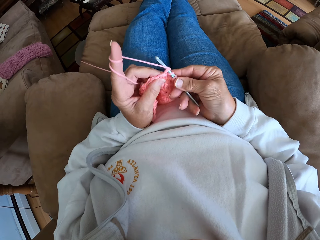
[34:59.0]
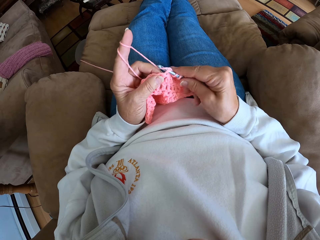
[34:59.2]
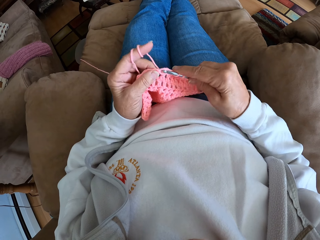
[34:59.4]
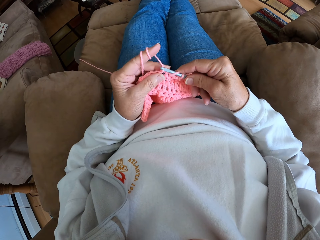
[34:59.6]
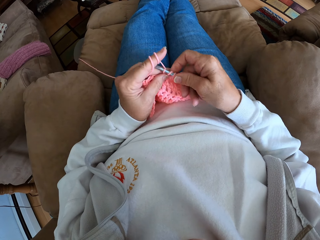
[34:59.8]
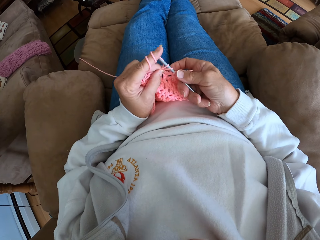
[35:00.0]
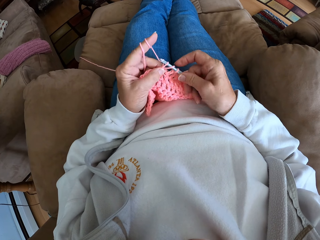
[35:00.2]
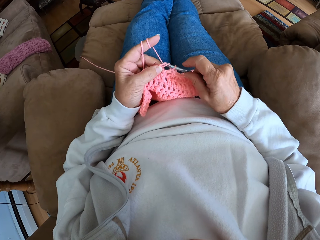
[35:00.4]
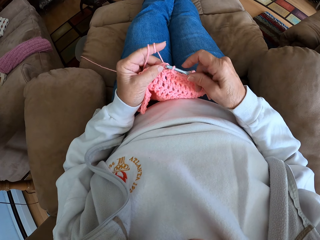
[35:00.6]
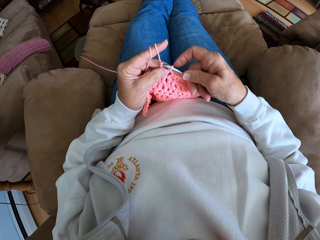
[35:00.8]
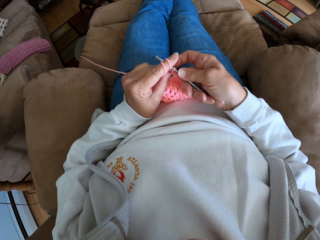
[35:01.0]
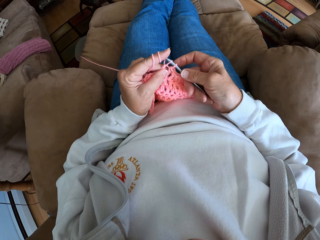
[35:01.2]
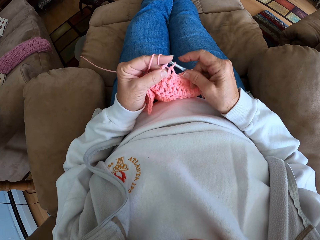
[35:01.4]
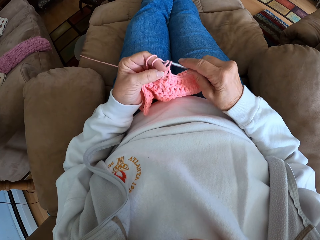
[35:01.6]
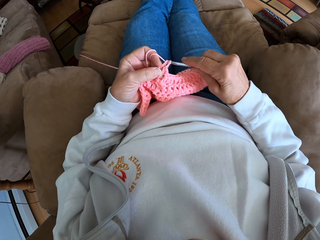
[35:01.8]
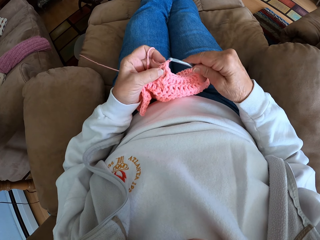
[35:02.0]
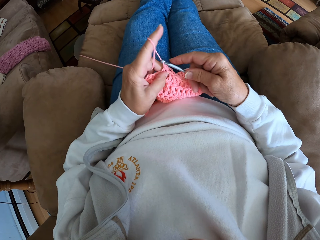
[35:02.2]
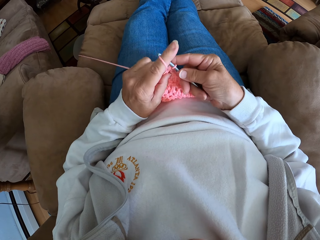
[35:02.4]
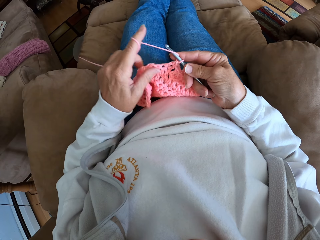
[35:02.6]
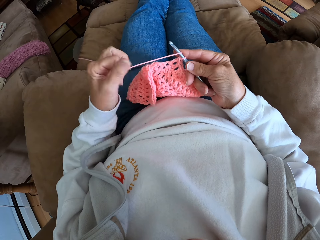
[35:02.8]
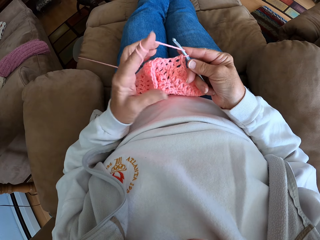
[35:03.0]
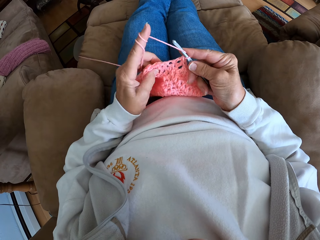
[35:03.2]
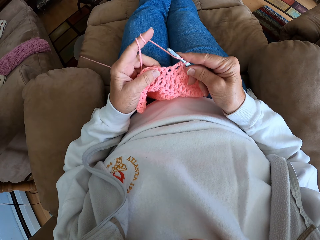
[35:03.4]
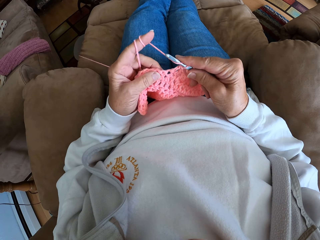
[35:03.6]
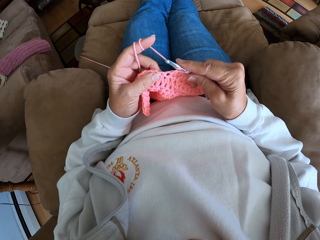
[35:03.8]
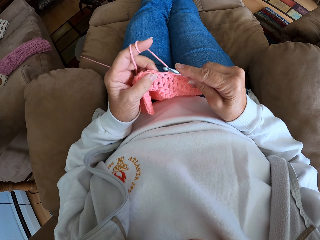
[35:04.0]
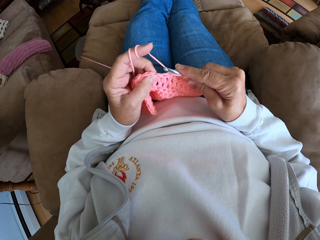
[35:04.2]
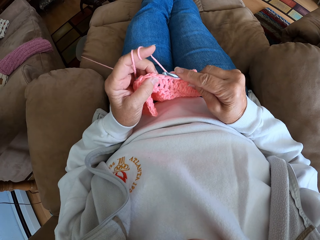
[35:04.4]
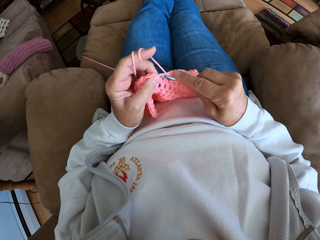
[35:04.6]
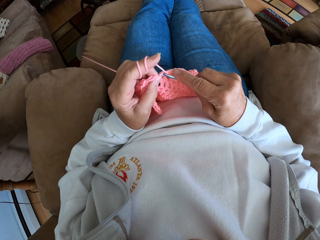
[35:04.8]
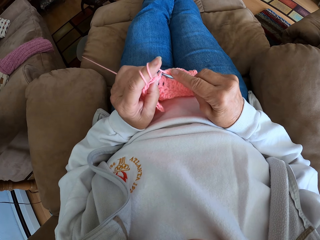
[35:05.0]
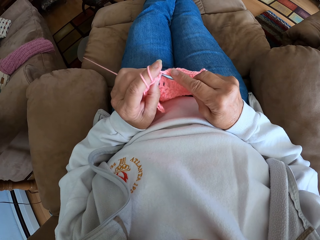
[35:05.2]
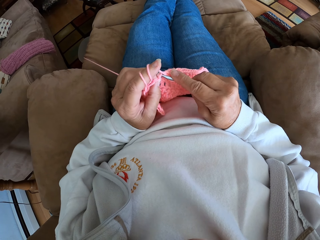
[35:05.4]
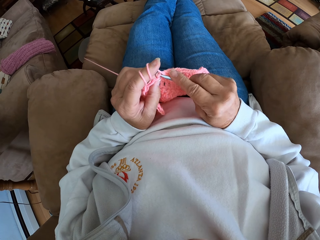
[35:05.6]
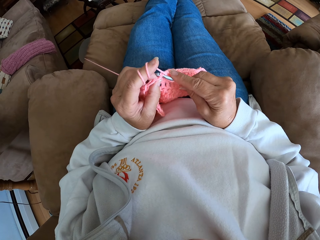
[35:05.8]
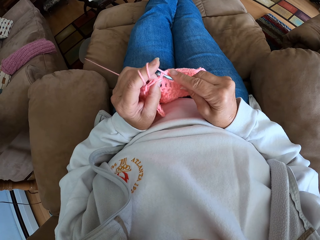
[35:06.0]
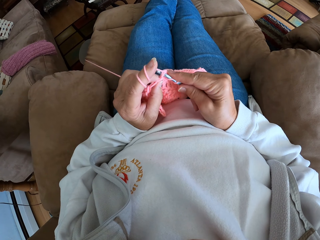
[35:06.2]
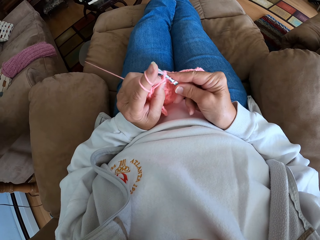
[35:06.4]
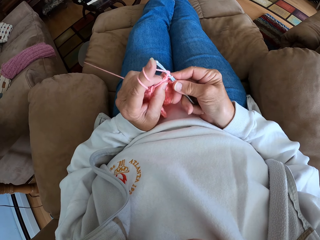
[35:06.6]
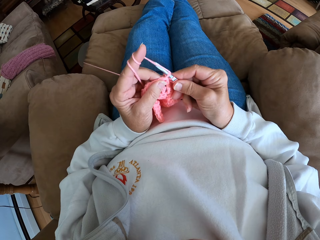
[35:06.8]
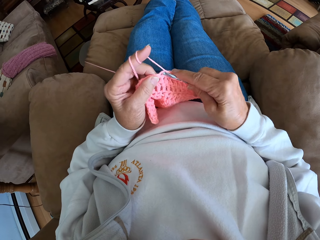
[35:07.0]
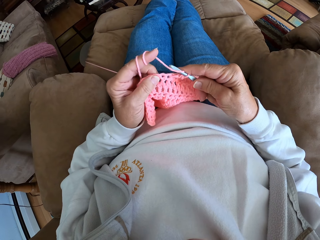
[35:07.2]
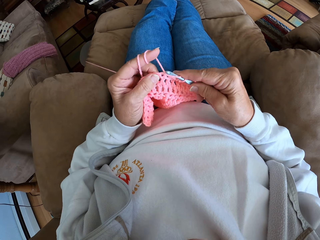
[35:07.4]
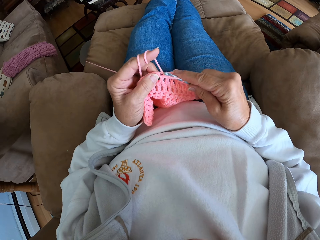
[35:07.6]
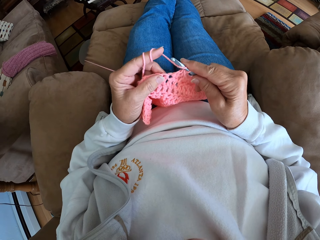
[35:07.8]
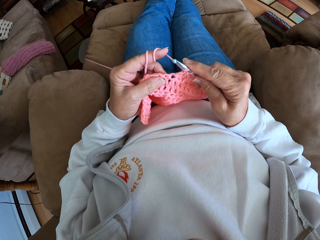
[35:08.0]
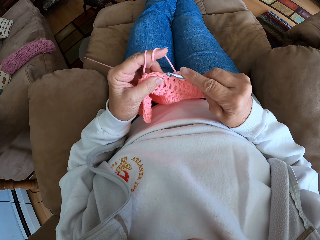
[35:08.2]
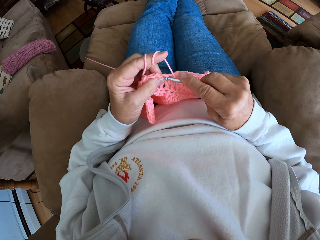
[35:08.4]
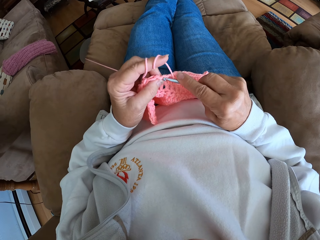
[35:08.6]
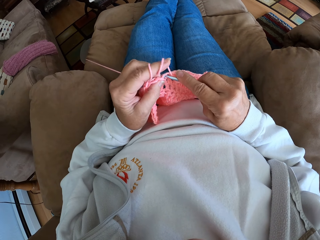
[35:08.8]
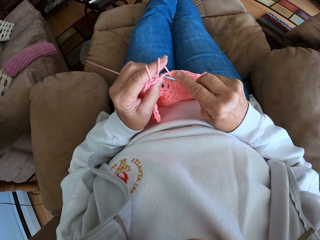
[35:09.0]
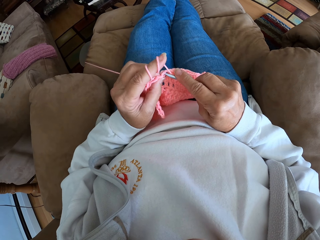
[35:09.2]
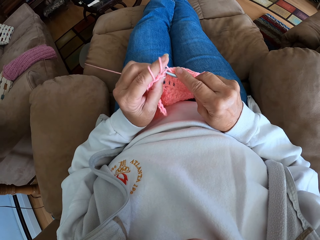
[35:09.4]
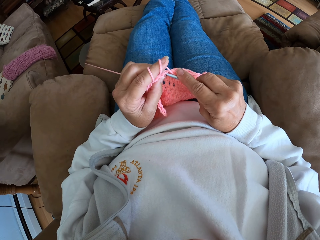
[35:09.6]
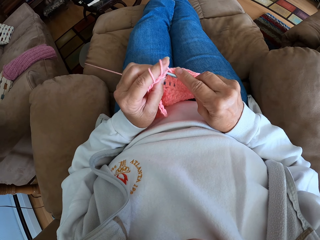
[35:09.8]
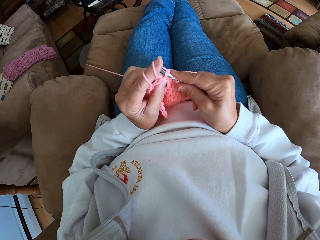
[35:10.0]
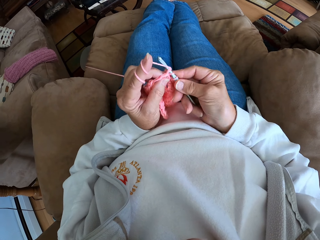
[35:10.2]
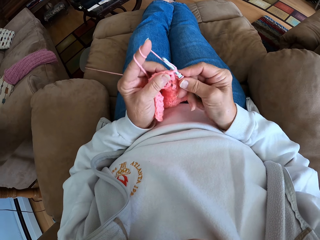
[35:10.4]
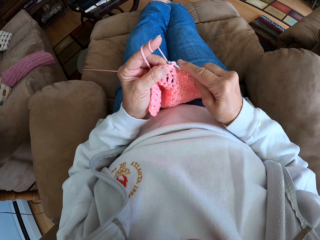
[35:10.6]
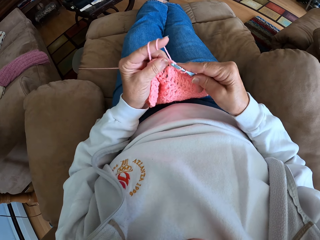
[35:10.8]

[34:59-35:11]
The camera wearer rolls more yarn on her left finger. She makes a stitch with a crochet hook.

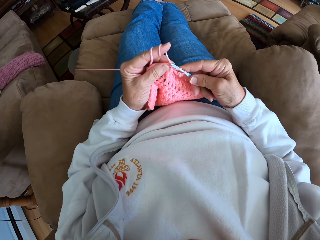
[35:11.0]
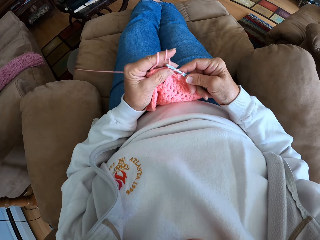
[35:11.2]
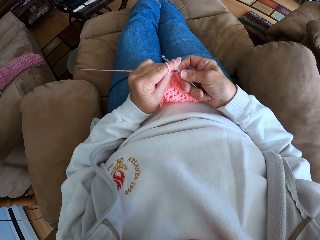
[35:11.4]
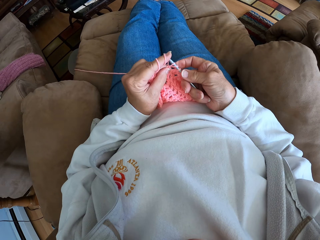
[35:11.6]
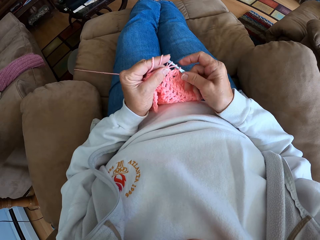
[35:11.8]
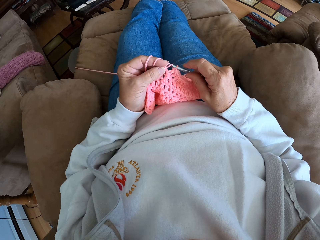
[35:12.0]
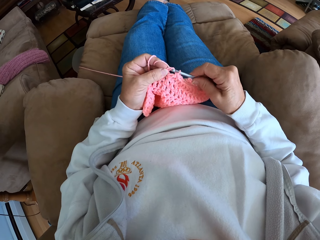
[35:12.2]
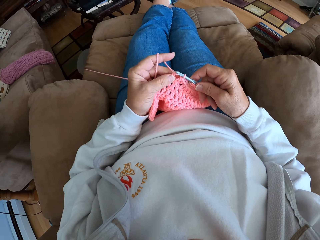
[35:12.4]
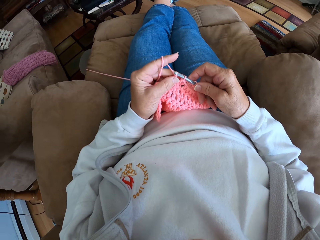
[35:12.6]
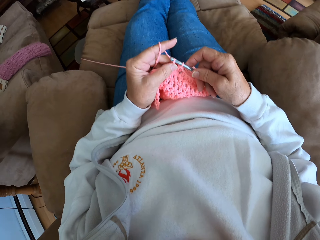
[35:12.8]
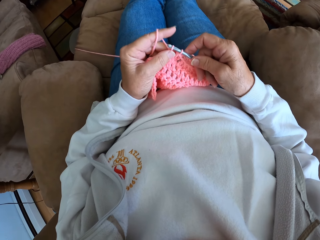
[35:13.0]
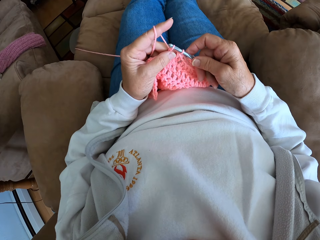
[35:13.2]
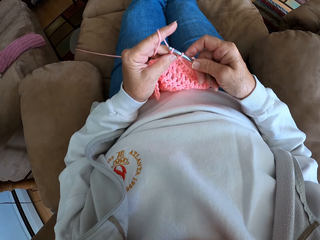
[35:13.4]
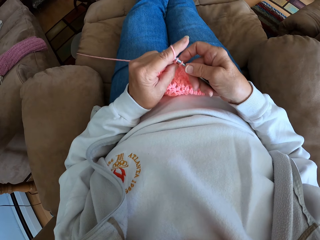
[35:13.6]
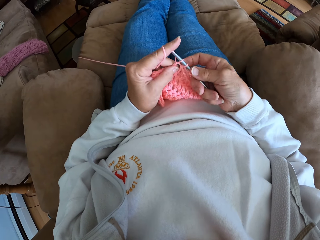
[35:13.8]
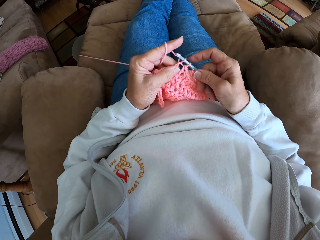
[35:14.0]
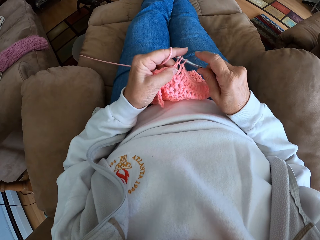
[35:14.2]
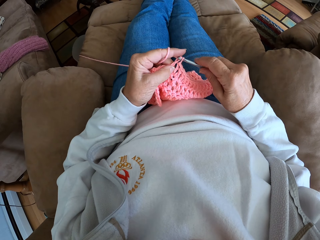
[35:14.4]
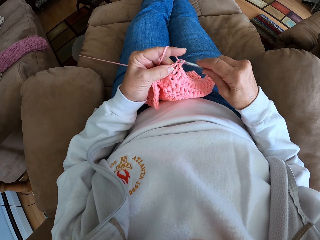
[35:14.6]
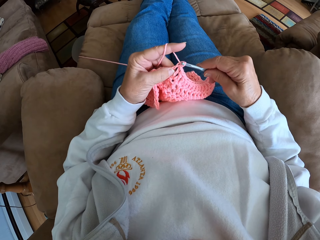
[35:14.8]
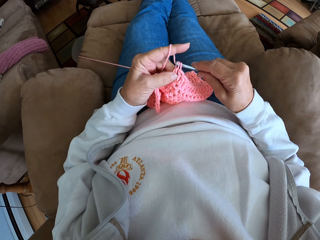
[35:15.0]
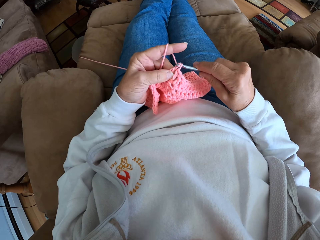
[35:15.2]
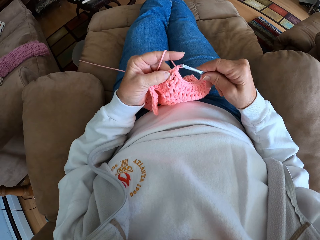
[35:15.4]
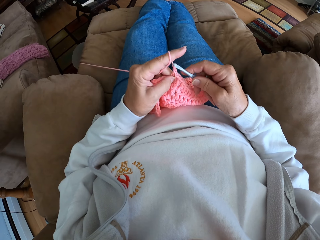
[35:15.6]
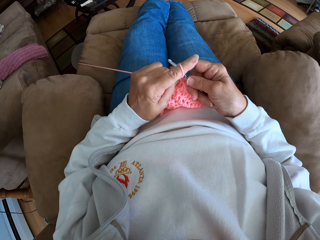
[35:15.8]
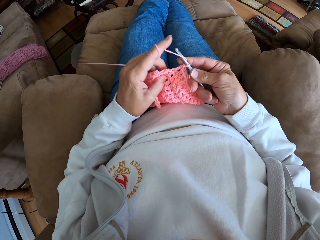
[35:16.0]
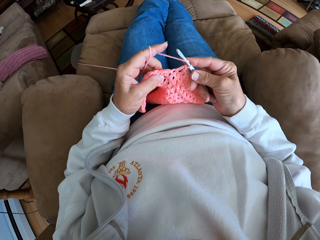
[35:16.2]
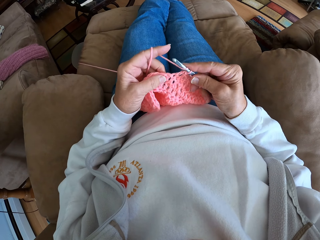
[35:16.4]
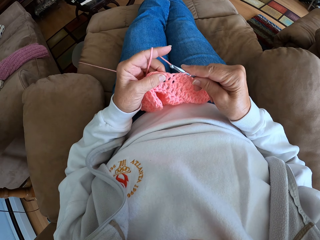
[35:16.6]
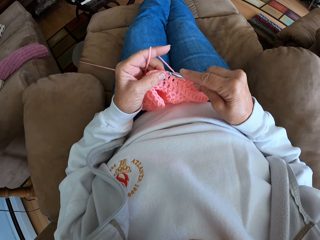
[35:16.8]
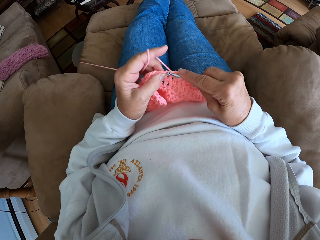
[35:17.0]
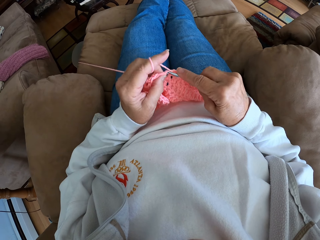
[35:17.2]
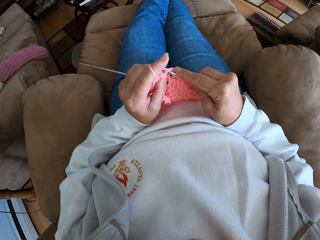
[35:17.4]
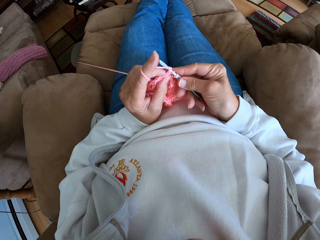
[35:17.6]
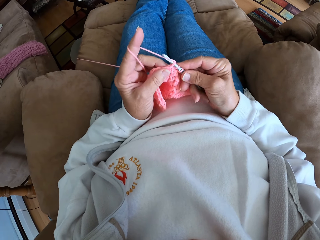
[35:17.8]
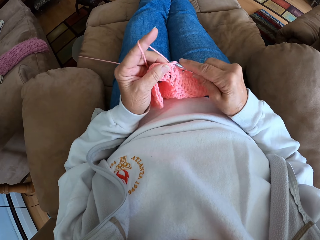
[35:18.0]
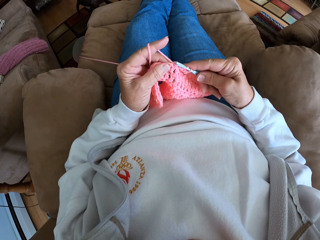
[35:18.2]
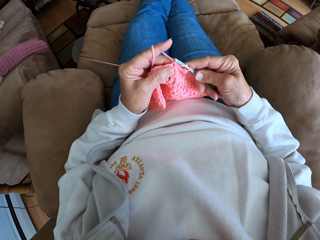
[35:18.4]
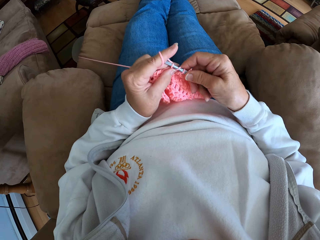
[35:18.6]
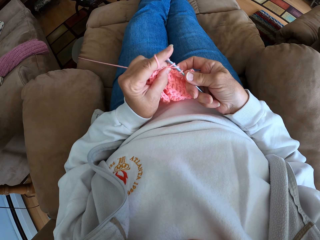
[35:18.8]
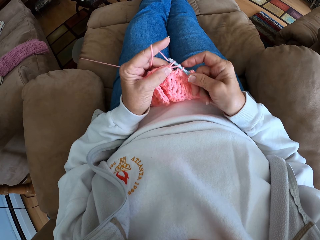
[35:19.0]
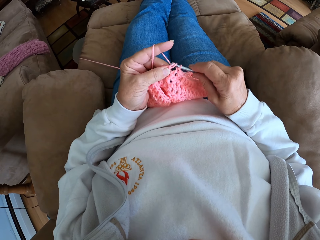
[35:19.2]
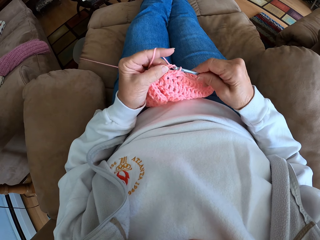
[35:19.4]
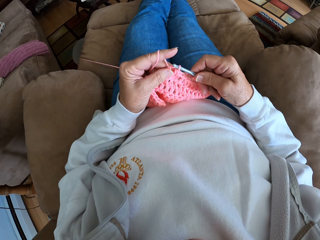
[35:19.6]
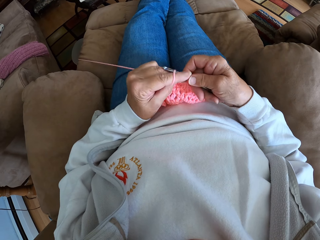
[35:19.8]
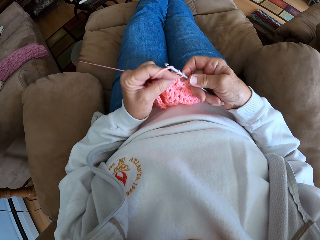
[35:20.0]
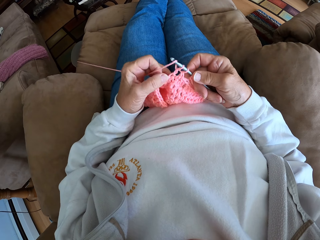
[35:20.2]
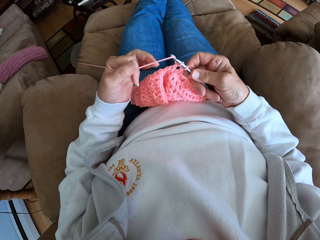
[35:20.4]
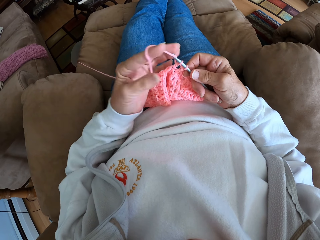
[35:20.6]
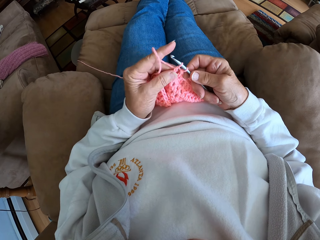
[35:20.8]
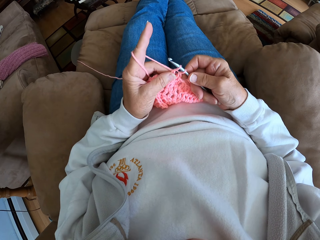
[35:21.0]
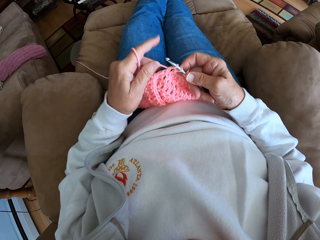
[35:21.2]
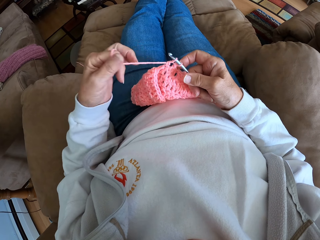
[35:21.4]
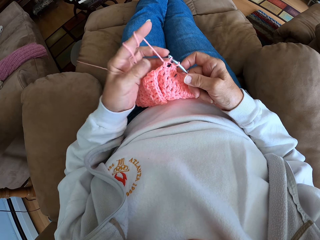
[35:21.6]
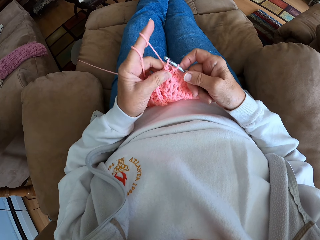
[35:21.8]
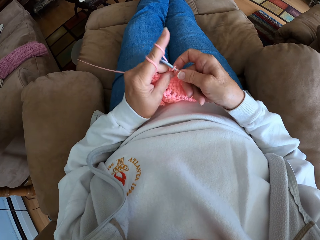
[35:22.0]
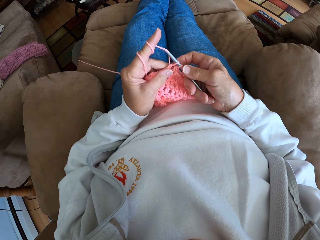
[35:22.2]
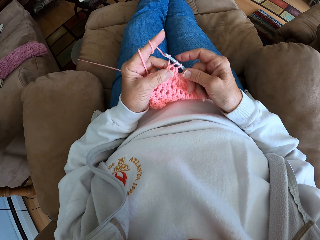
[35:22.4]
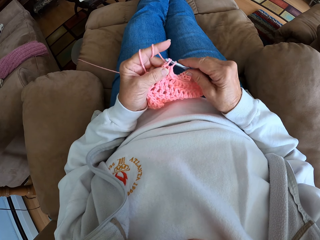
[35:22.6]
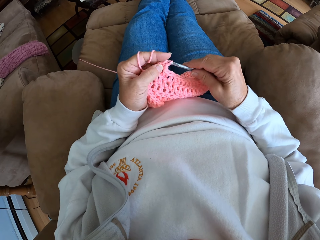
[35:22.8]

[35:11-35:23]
The camera wearer rolls more yarn on her left finger.
